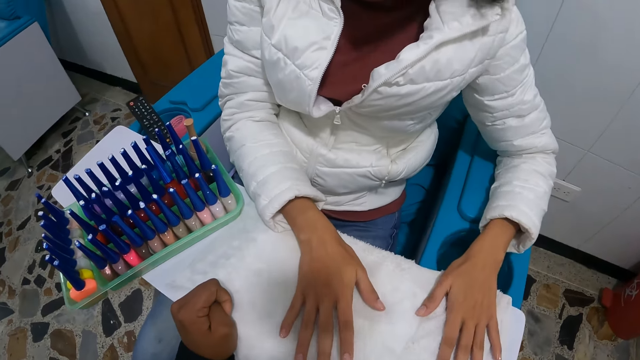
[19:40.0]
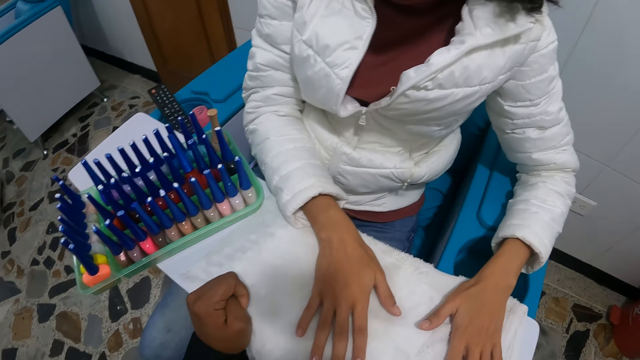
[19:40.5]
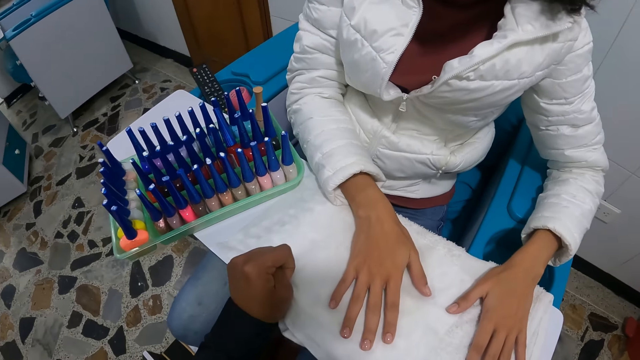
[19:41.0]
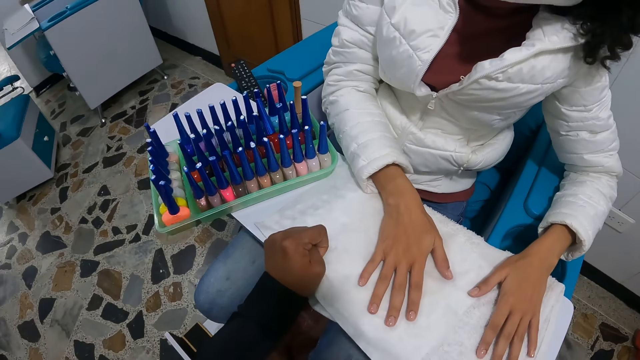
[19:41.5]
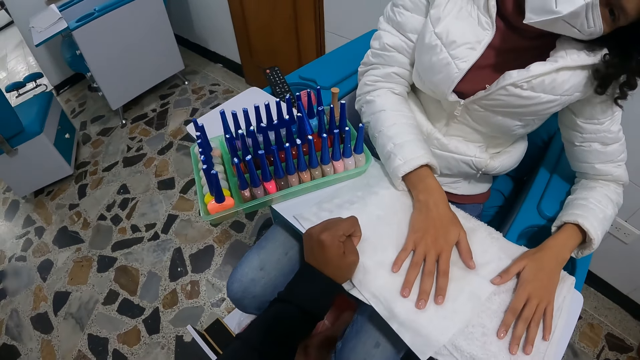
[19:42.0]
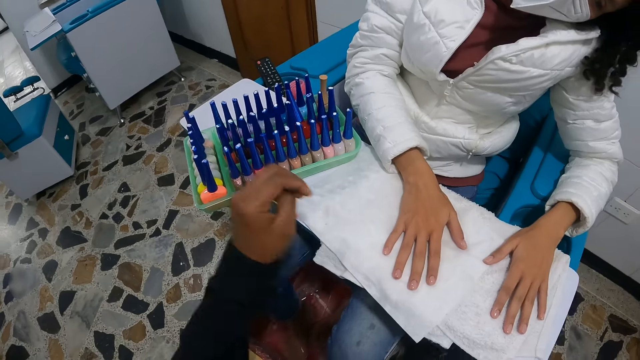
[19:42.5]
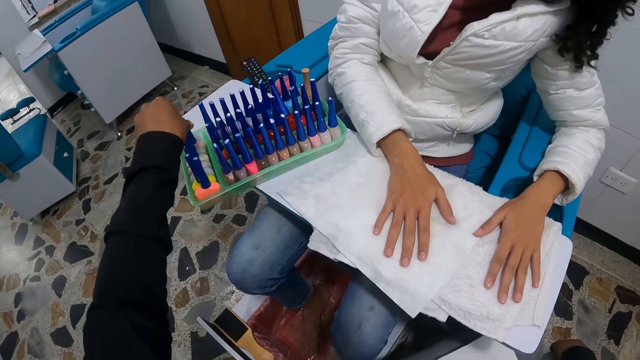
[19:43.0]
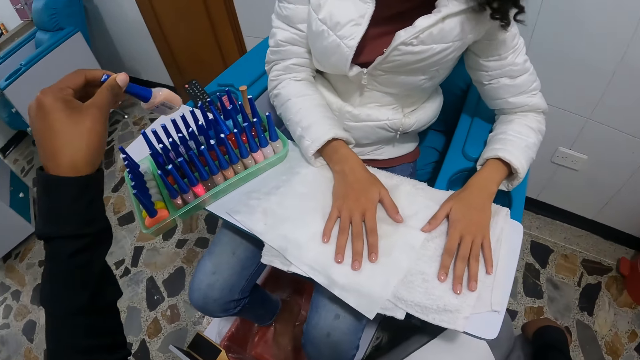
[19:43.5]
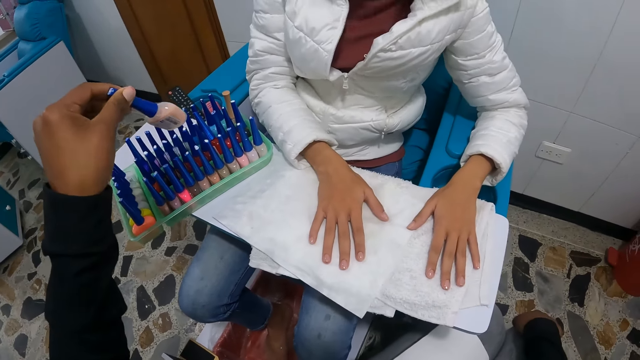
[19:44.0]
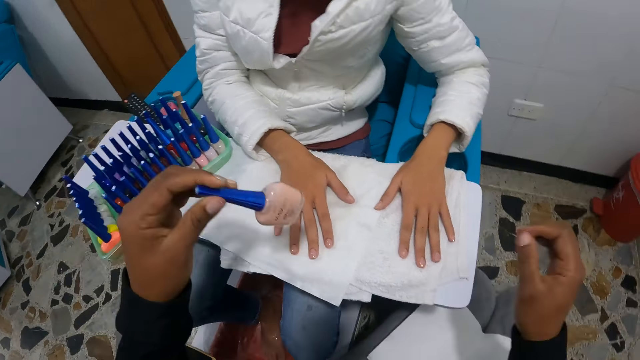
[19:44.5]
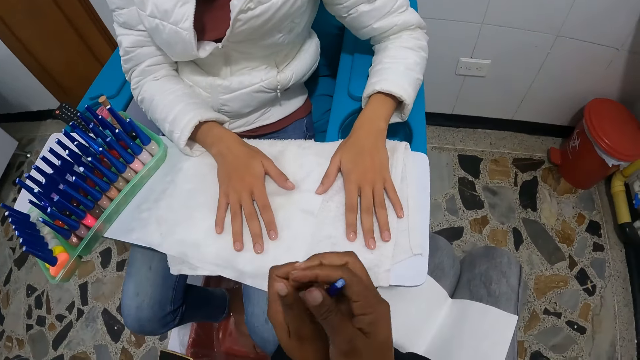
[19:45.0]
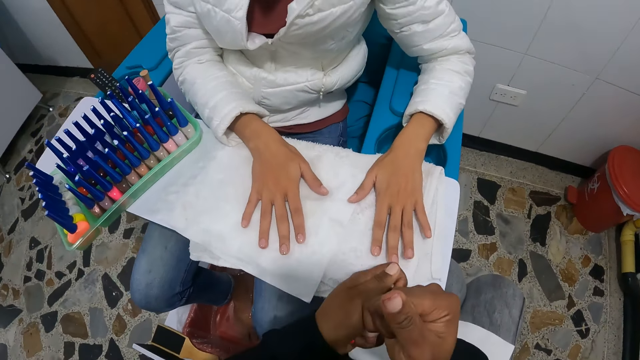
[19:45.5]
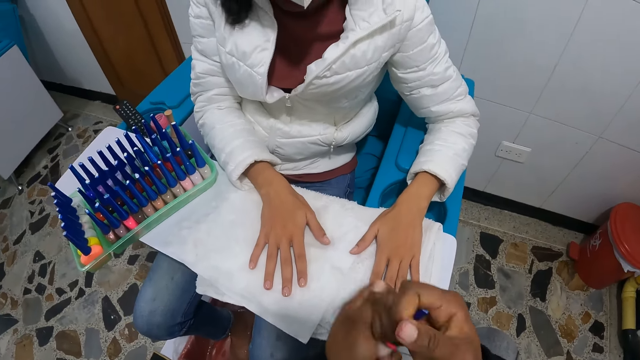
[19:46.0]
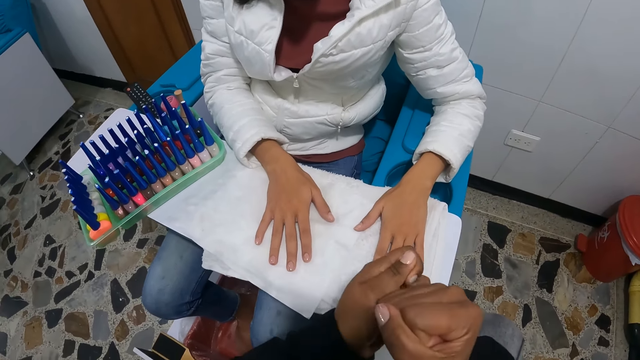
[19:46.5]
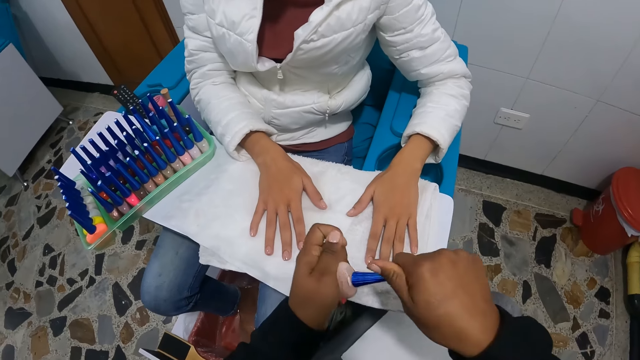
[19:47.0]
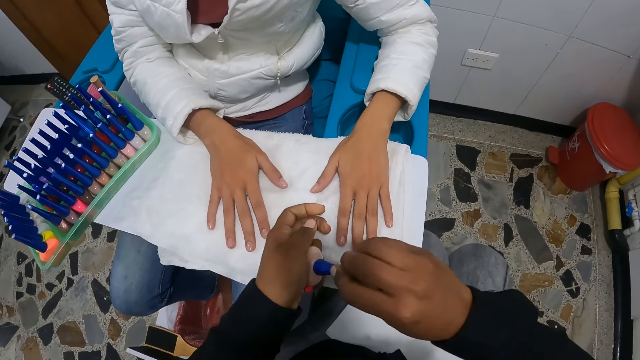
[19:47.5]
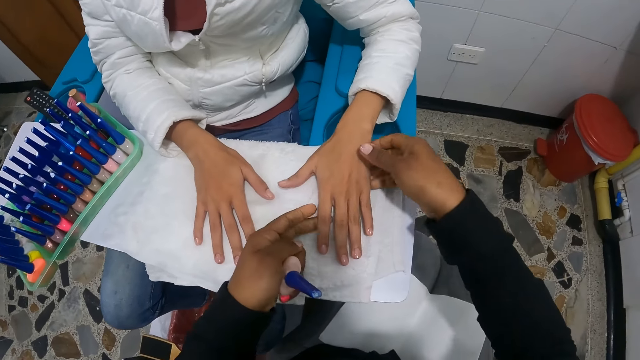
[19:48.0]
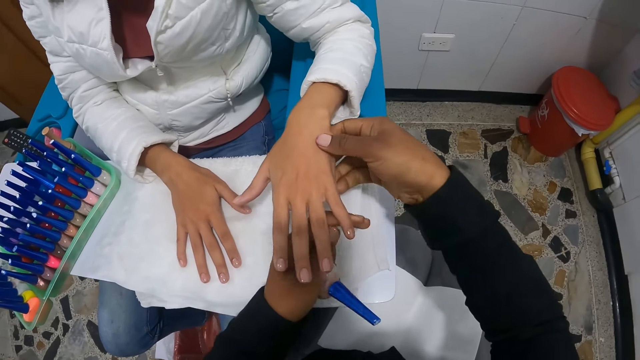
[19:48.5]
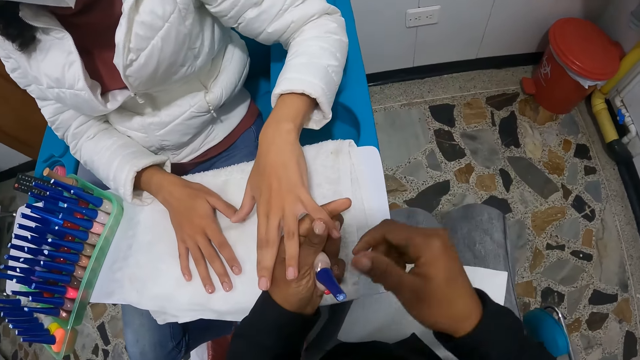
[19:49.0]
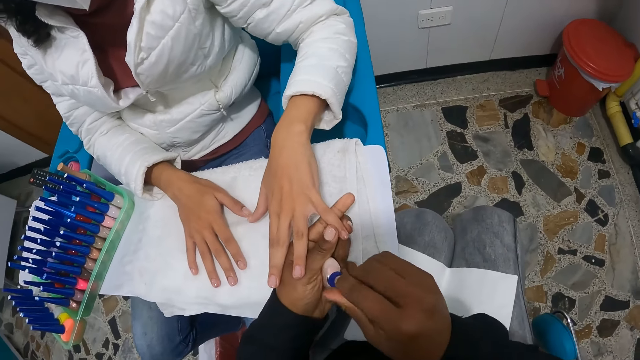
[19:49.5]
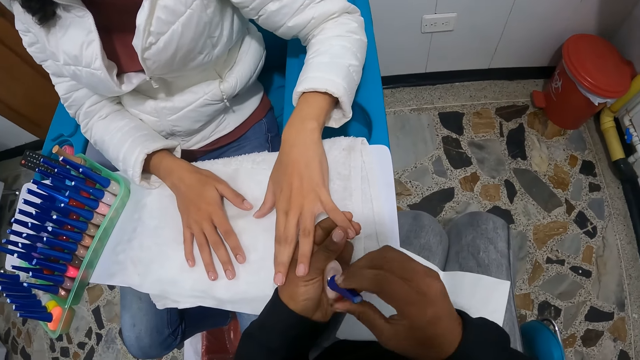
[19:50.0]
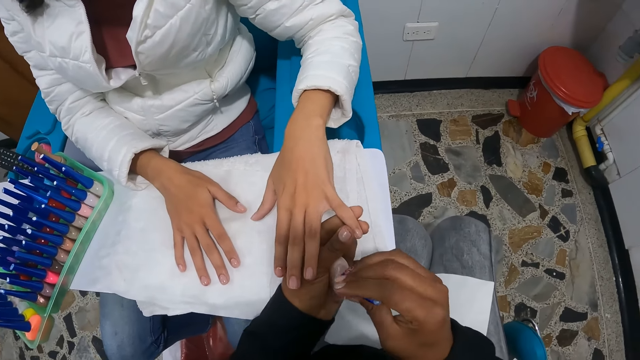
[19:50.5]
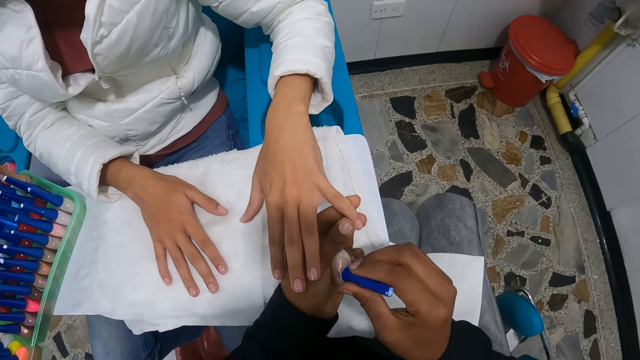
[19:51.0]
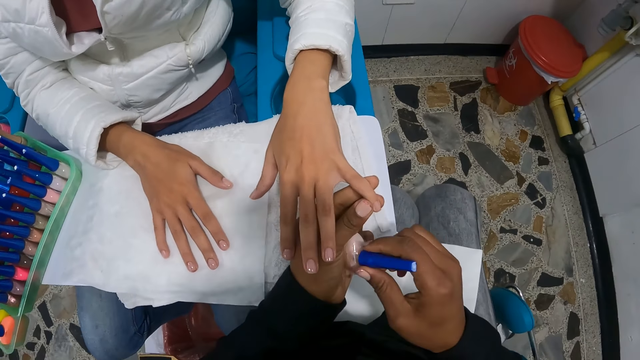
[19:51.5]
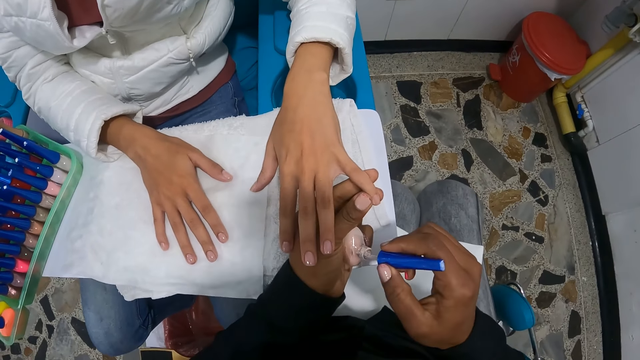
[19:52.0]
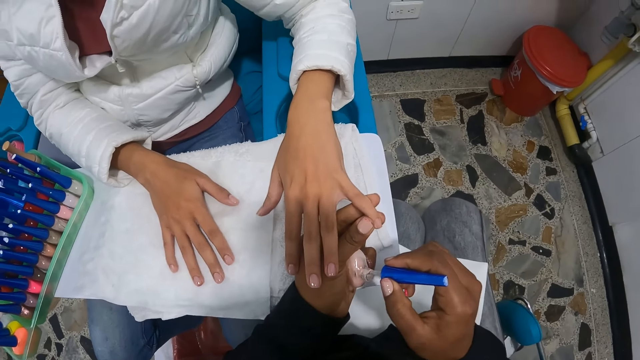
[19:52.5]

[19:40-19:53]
The camera wearer looks at the woman's nails. She picks a nail polish from a storage with her left hand. She opens the nail polish with both hands. She touches the woman's left hand with both hands. She opens the nail polish with her right hand.

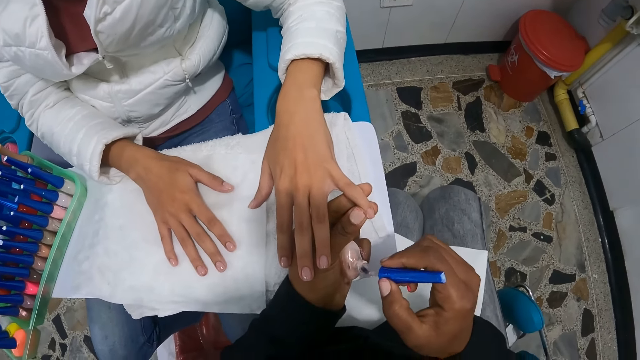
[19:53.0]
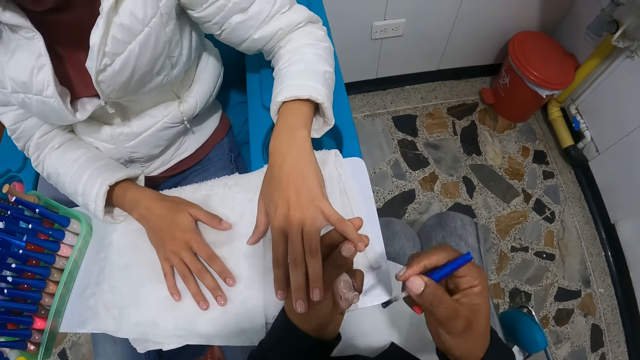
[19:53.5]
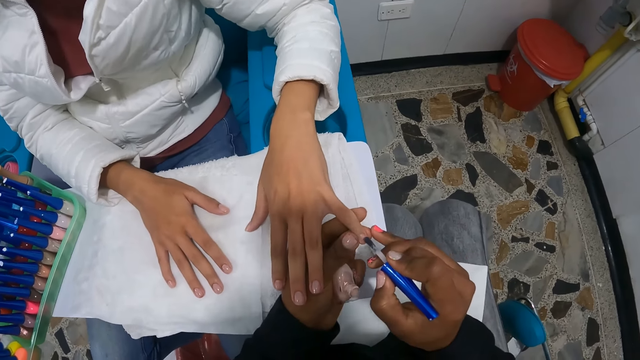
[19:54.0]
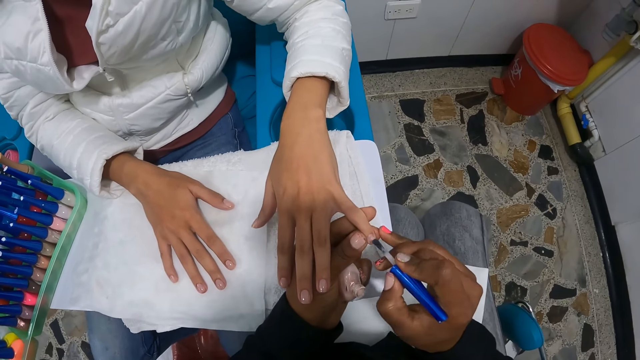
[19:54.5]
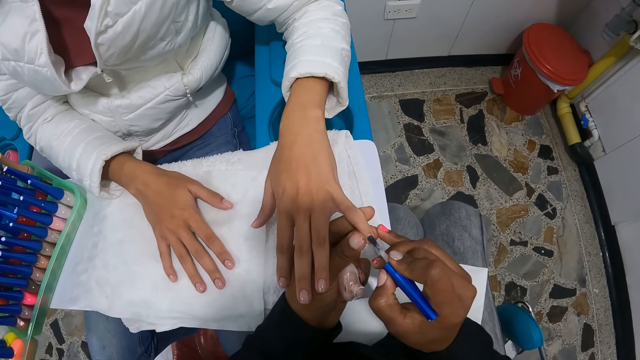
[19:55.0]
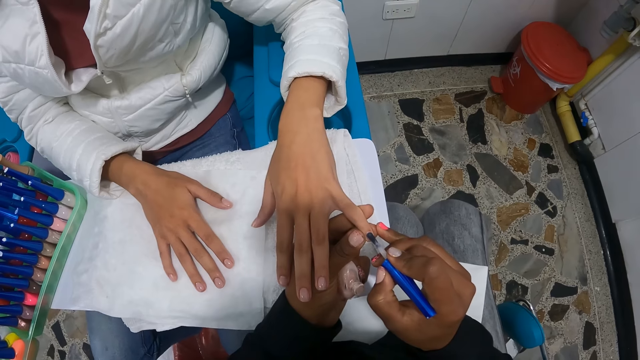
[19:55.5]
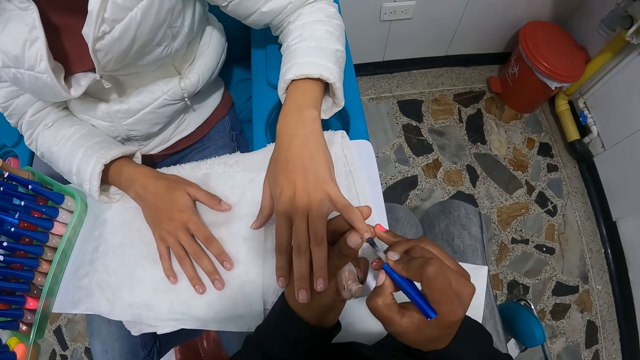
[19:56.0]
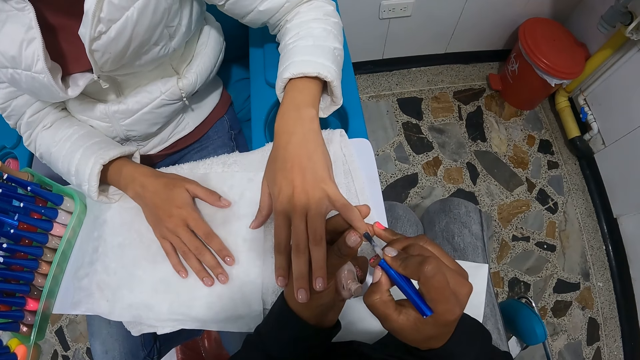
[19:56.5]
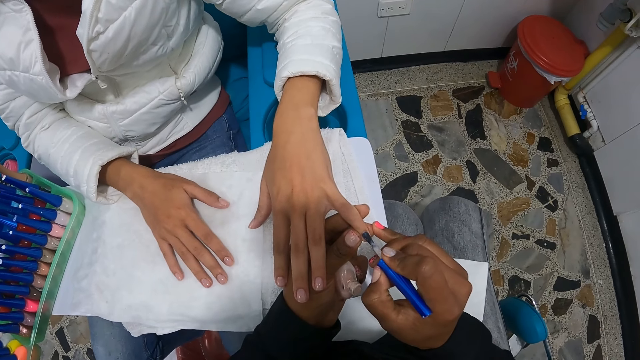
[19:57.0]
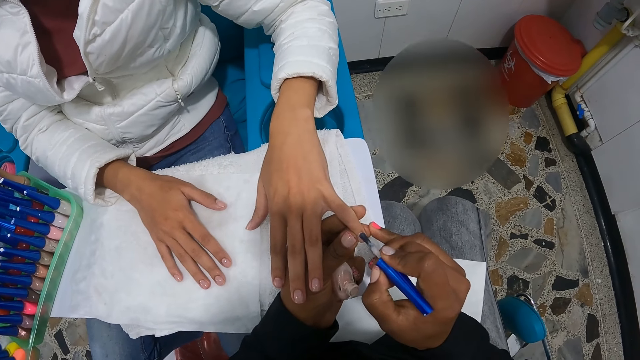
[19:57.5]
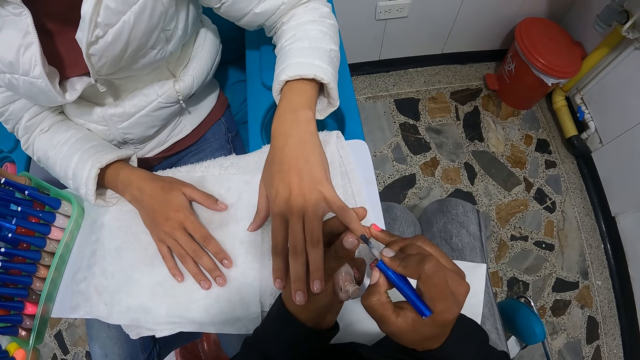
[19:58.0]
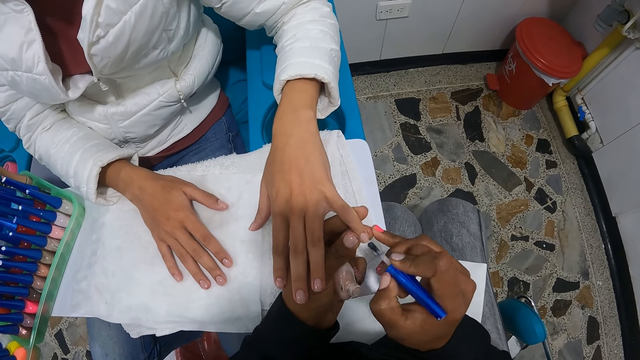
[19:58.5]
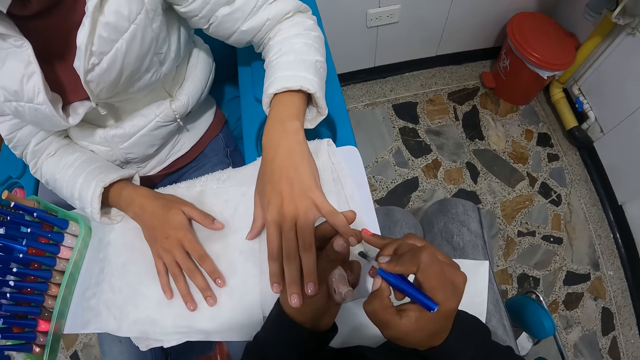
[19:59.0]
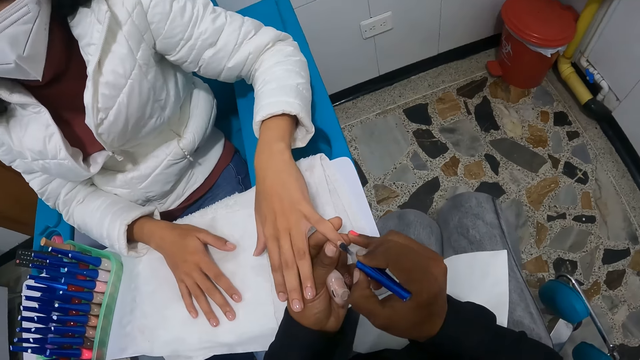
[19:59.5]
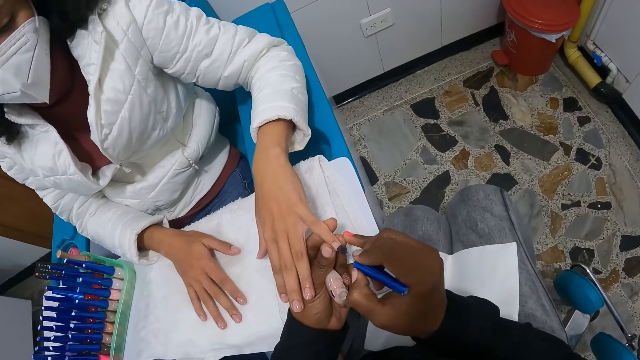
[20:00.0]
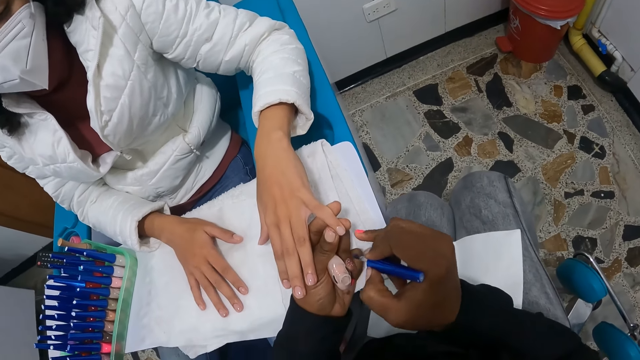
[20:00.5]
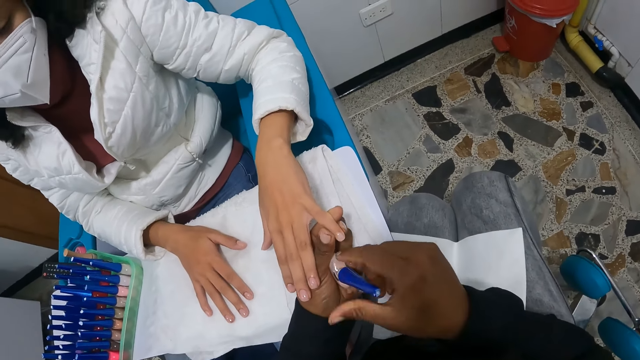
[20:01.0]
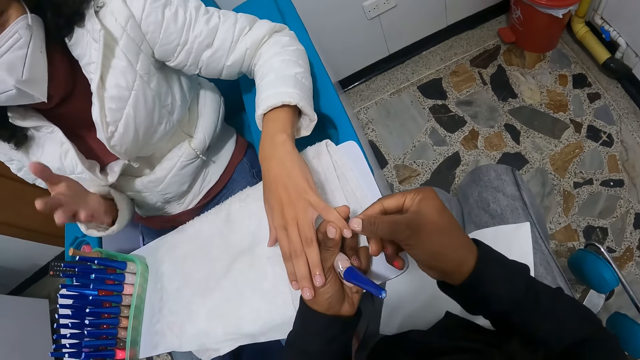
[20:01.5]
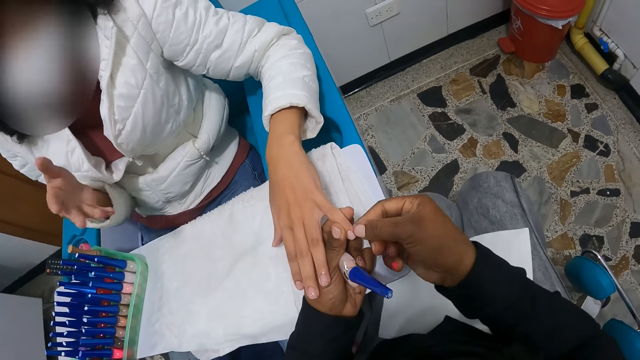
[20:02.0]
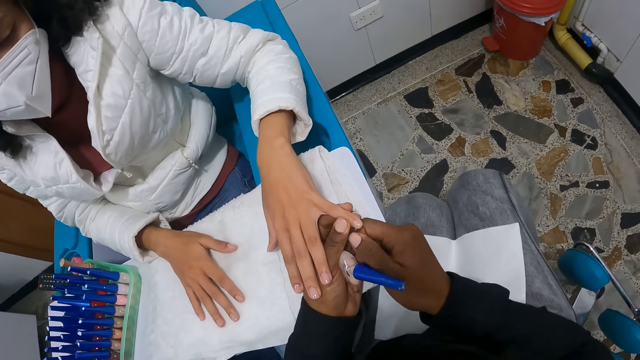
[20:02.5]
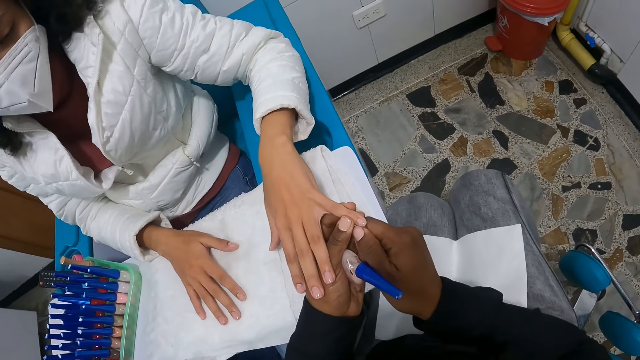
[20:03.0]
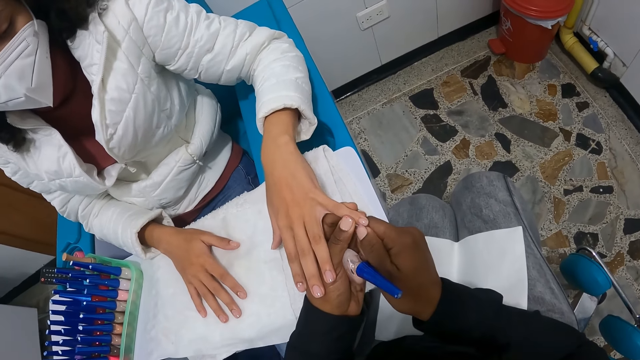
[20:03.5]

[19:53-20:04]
The camera wearer paints the woman's nails with the nail polish in her right hand. She dips the brush into the nail polish container with her right hand.
